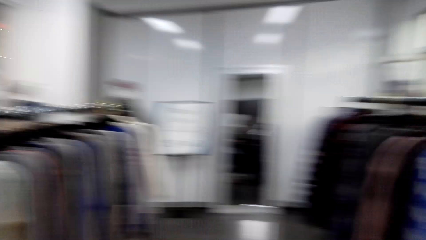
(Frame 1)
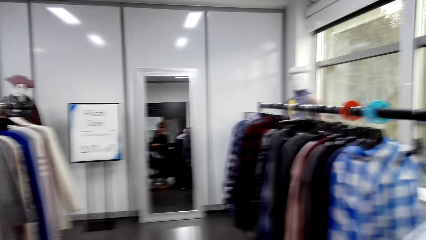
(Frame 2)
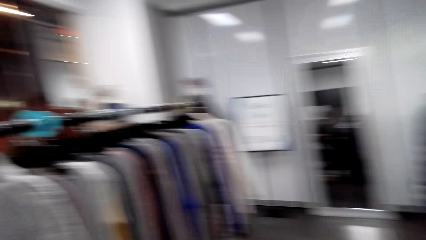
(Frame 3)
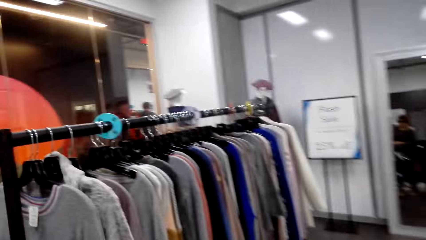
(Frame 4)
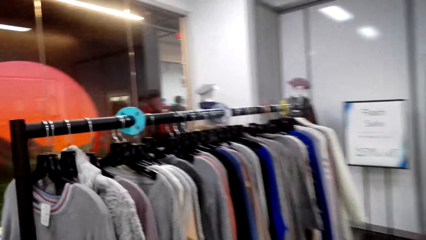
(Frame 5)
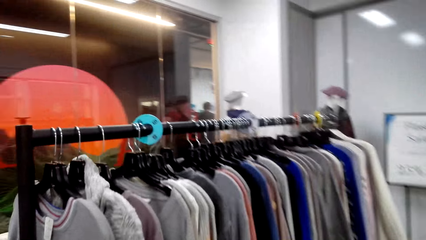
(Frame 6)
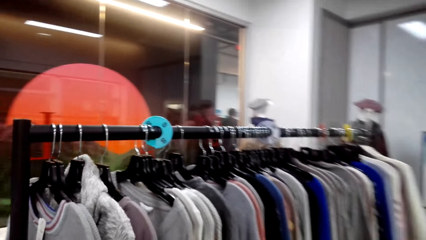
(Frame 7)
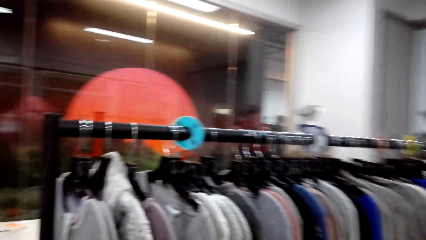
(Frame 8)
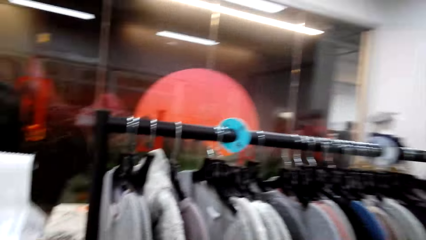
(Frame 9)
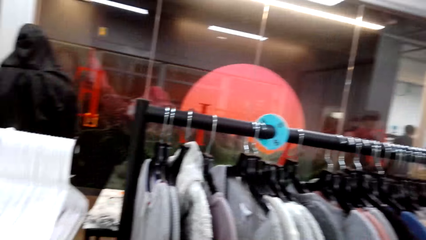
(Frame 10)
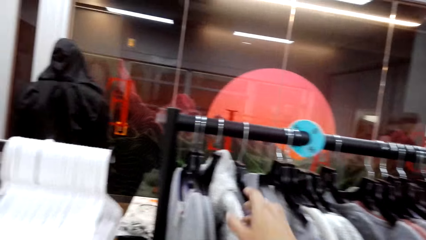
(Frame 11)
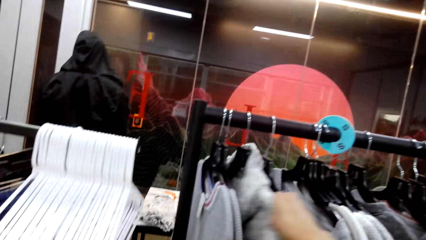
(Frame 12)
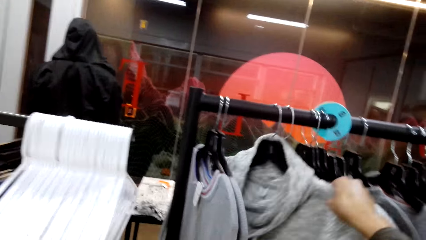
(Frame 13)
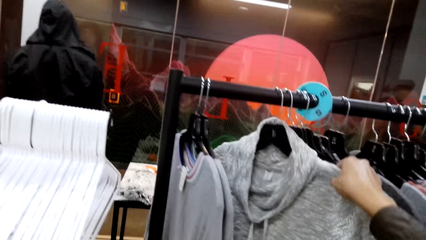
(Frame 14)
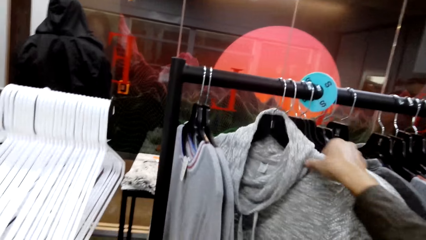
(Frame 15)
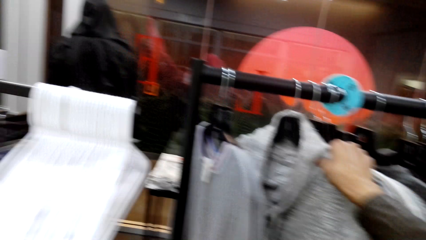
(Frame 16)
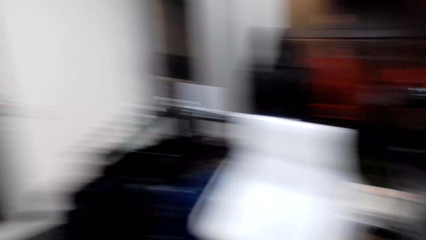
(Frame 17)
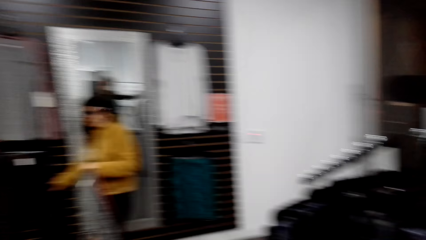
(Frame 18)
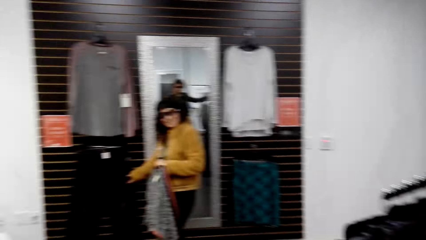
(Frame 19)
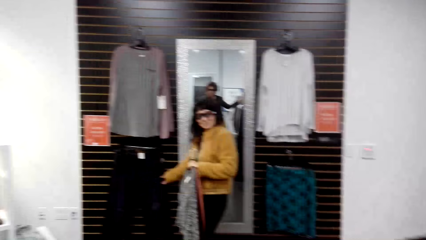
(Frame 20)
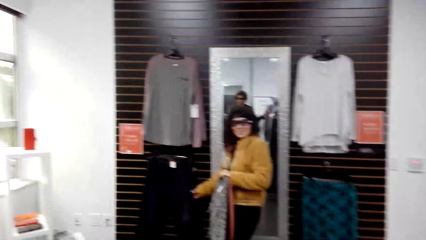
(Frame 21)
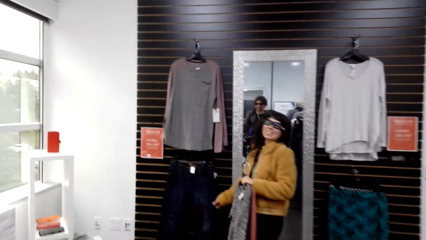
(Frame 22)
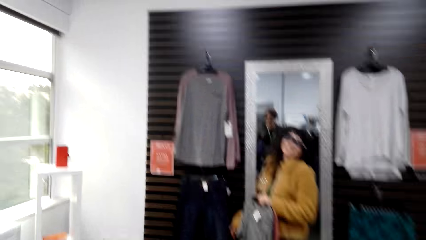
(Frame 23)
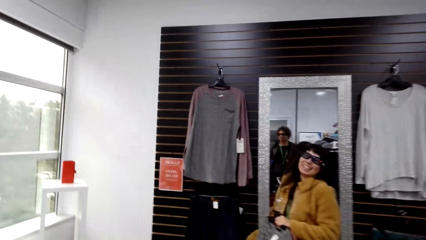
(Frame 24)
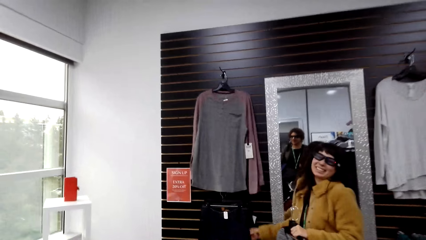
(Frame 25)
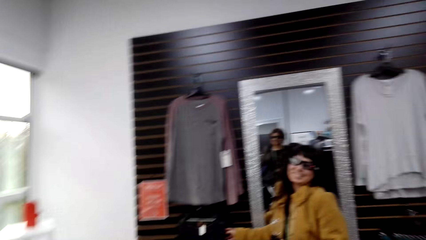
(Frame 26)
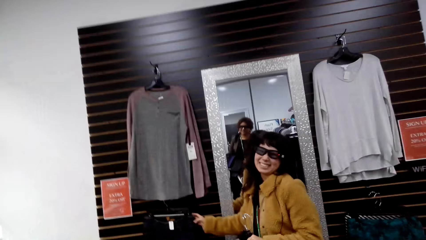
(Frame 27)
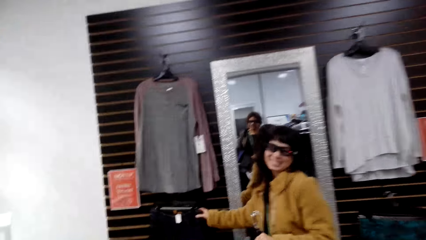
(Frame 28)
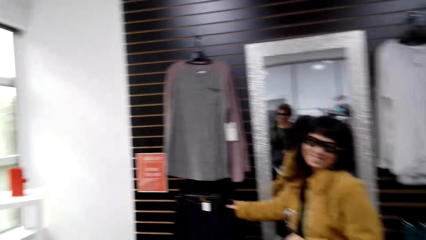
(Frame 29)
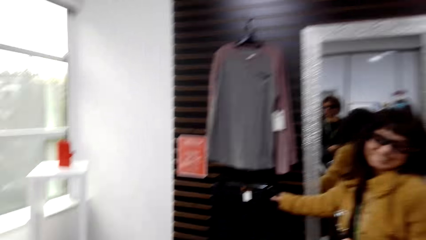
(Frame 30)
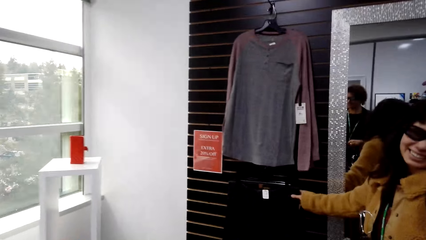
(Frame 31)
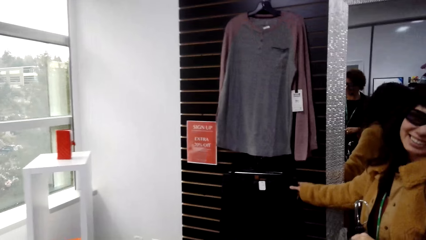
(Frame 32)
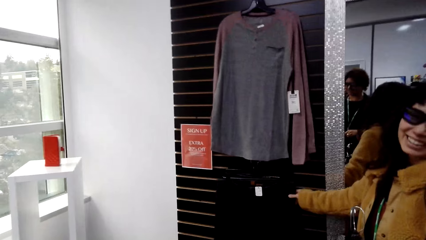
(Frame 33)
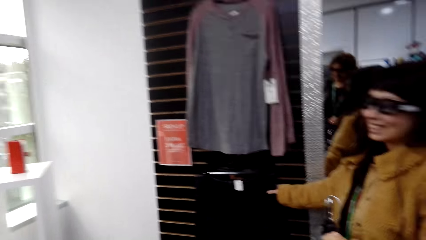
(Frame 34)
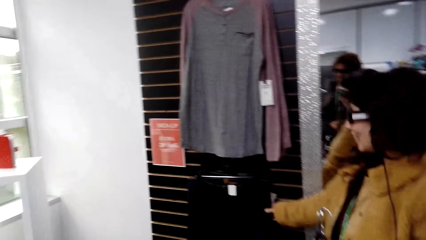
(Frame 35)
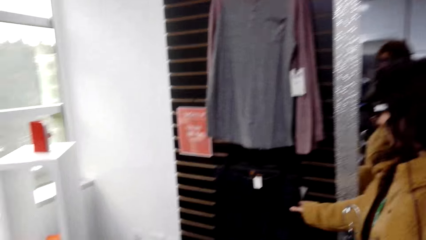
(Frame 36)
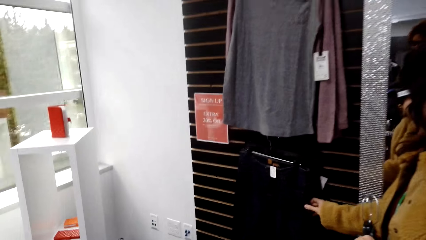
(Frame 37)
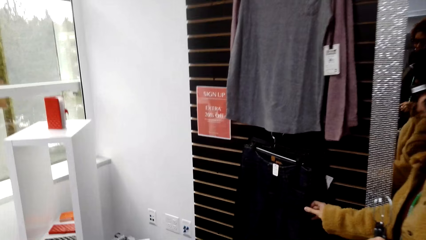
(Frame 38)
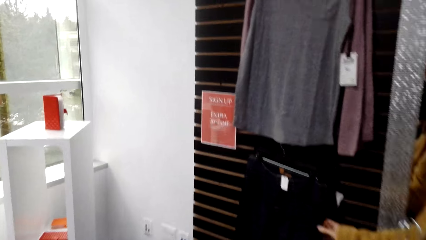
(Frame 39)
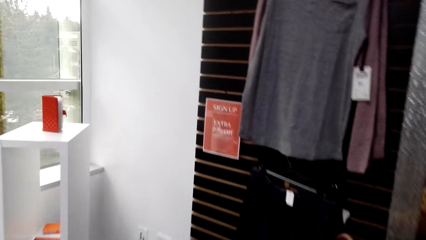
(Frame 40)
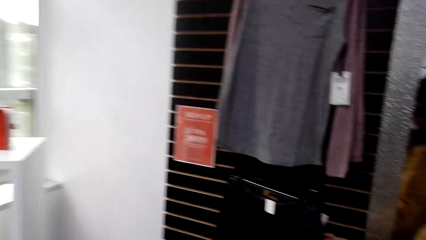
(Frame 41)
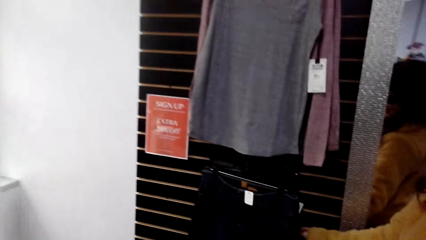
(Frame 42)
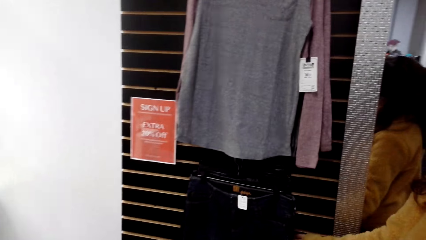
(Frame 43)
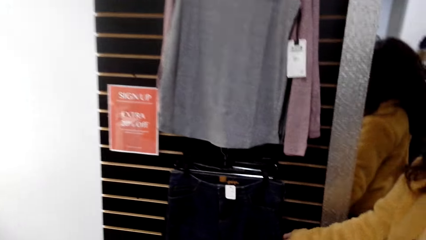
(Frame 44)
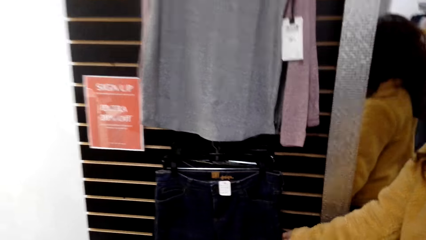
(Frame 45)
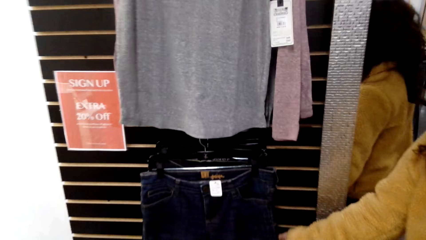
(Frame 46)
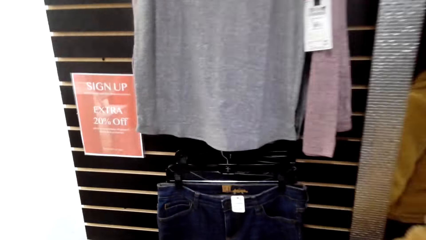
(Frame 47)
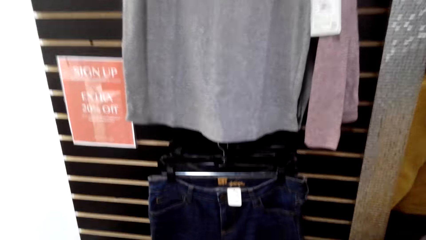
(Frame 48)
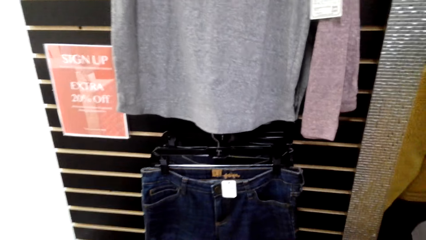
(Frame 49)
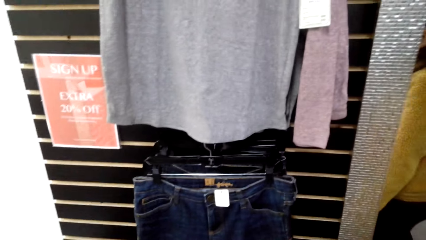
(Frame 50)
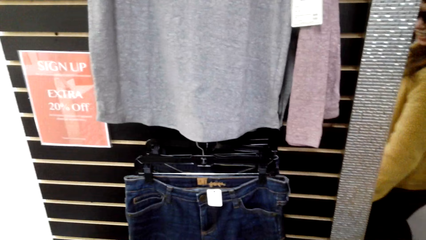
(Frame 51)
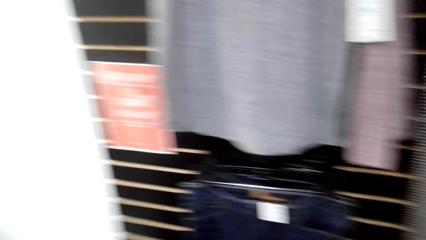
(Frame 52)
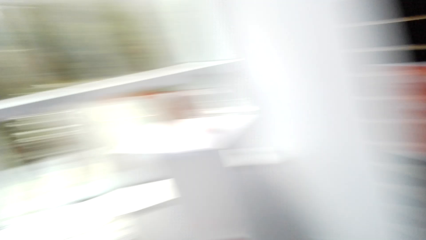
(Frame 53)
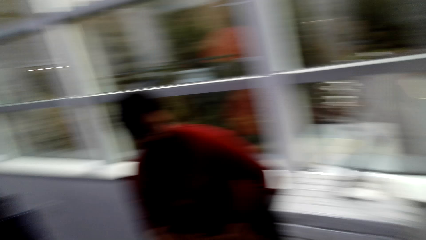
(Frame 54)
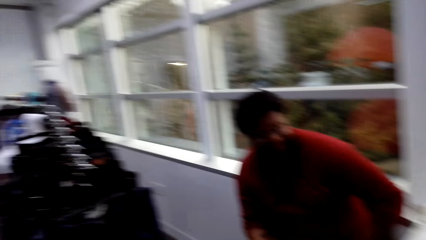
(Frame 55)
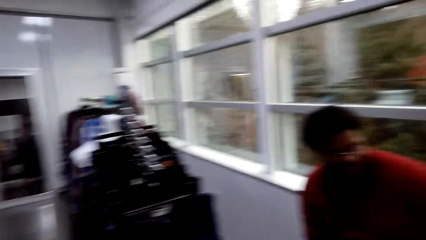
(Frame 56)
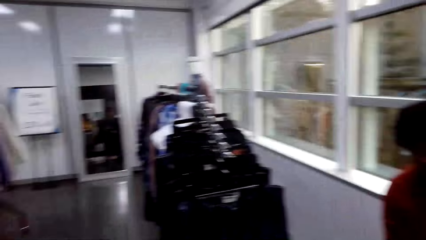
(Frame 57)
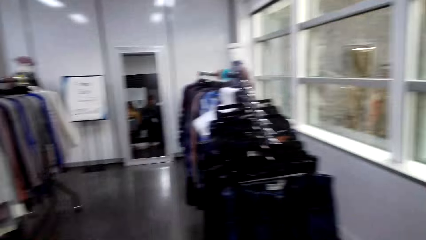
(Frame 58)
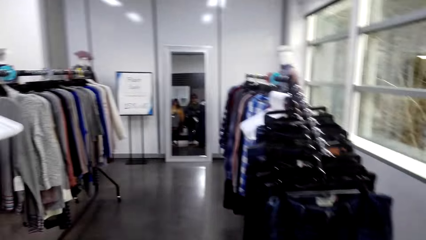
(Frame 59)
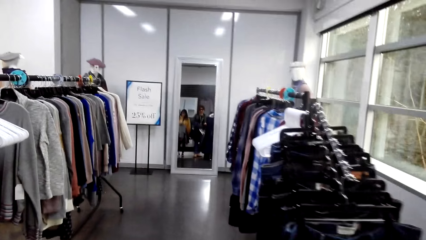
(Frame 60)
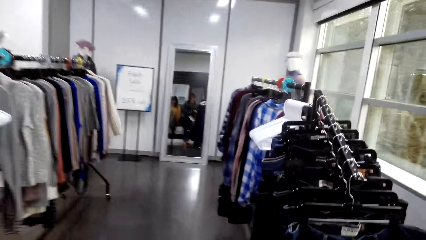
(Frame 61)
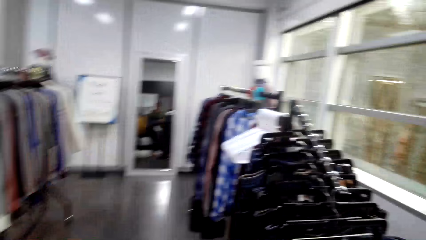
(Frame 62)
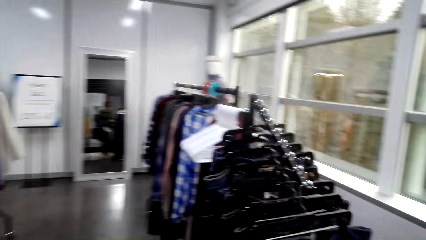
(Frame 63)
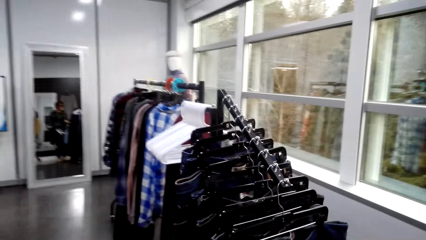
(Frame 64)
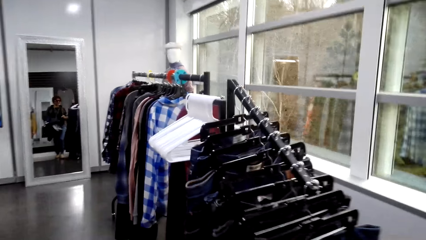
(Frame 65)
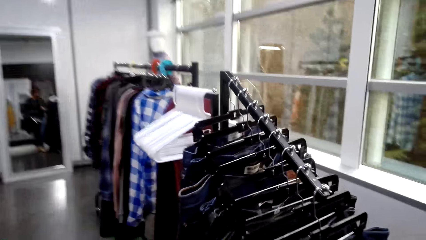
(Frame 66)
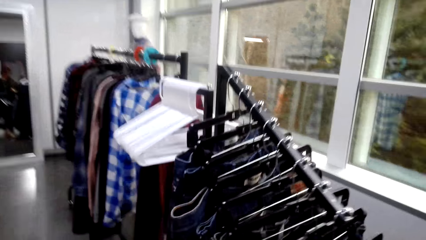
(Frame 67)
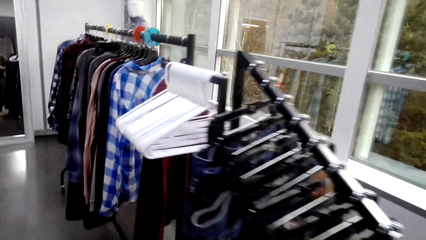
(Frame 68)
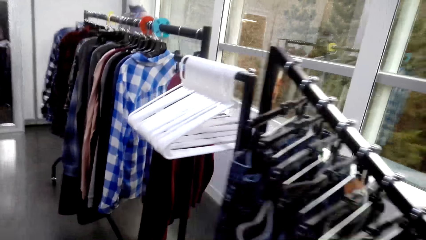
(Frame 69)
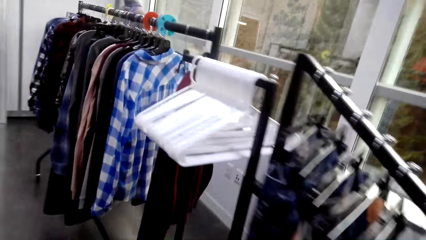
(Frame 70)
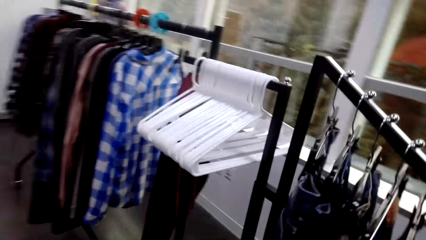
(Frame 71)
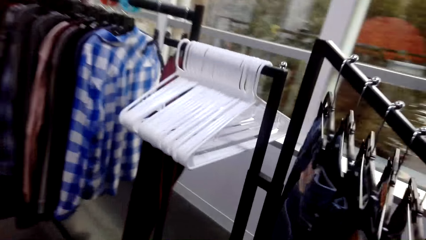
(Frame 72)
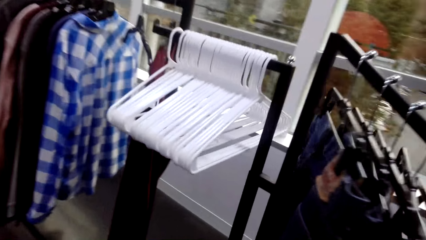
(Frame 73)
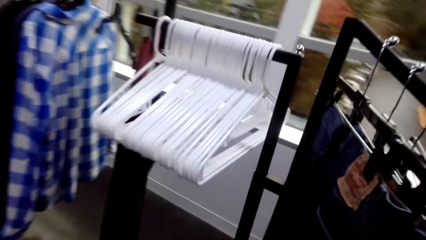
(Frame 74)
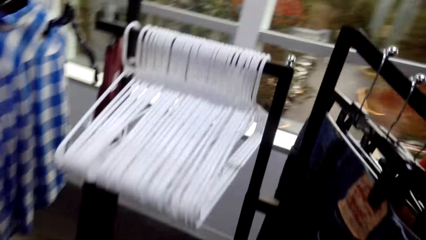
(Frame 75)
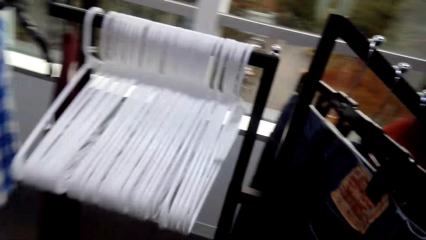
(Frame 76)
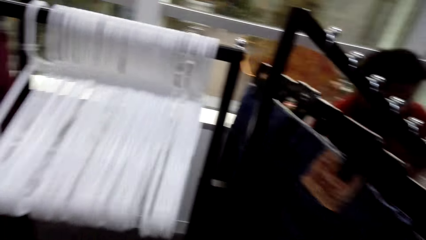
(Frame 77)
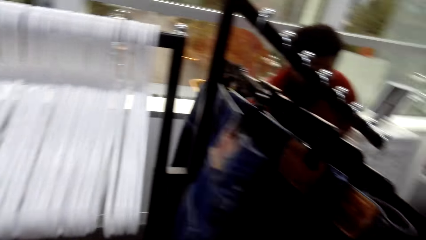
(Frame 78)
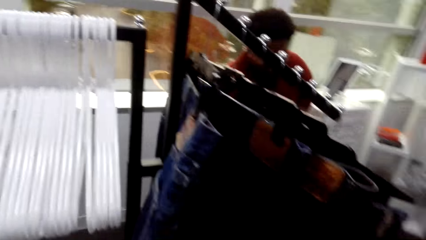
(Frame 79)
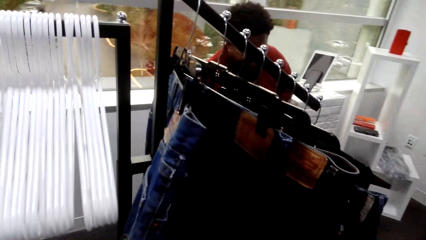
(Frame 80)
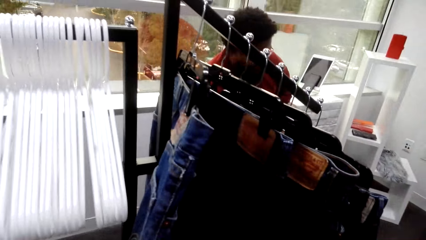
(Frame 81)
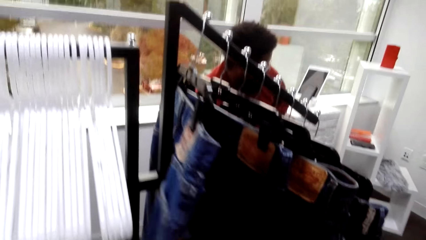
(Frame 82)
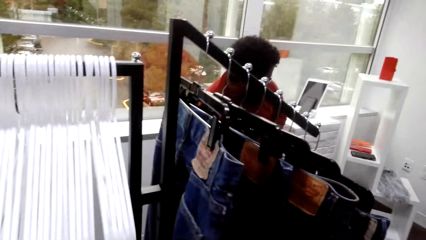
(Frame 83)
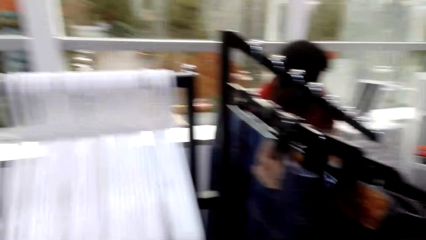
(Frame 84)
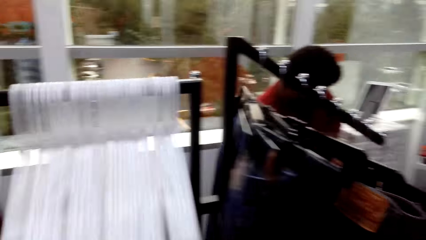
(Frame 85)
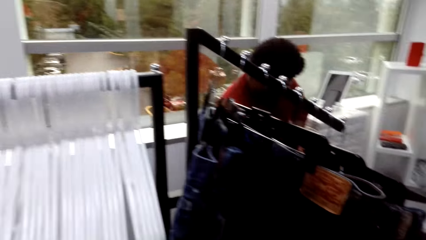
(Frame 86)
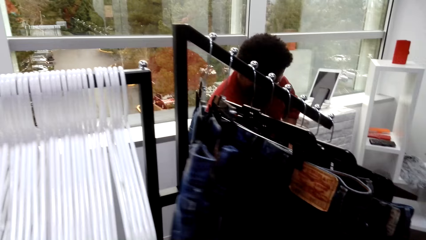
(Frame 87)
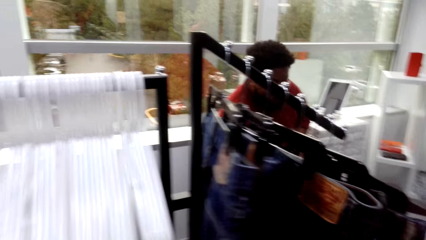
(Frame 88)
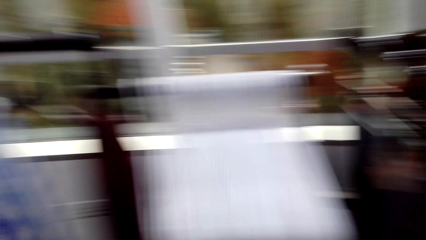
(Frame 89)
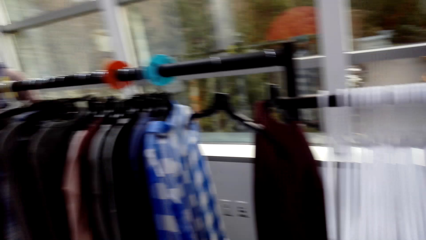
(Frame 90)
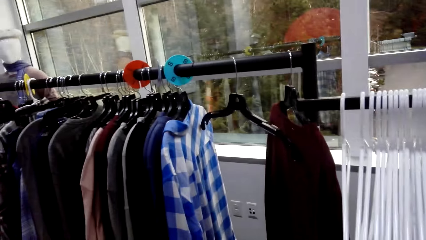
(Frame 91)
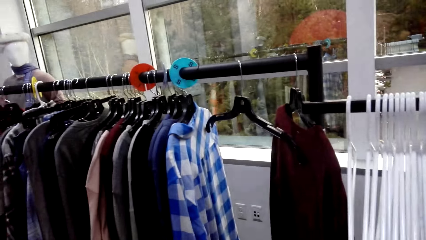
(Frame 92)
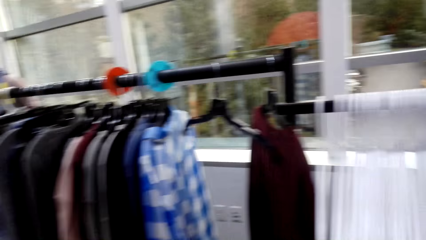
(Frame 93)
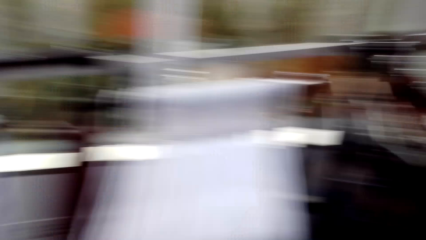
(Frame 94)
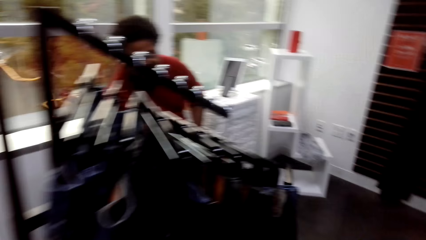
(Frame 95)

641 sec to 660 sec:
The camera wearer checks the t-shirts. They take a cloth from the shelf and walk round the room. A woman checks out the jeans. The woman touches a trouser. The camera wearer walks round the room. They check out the jeans.
